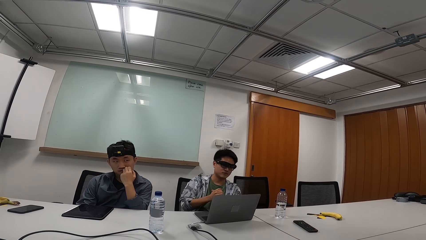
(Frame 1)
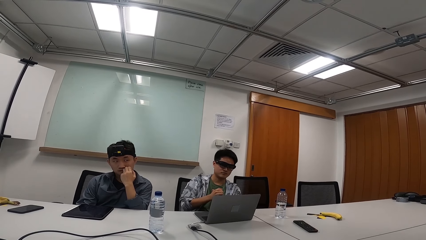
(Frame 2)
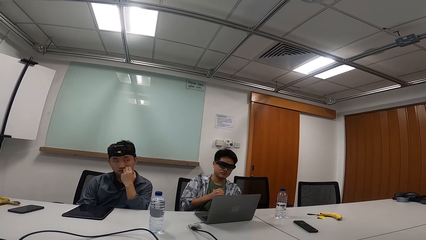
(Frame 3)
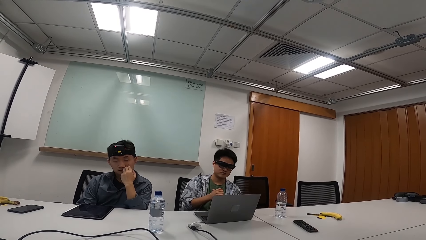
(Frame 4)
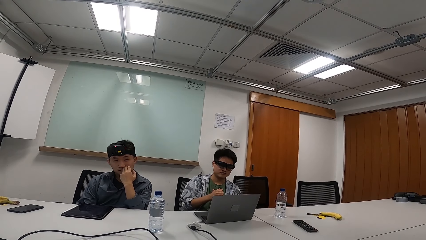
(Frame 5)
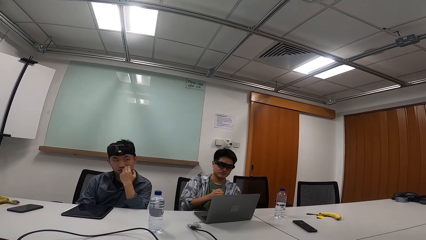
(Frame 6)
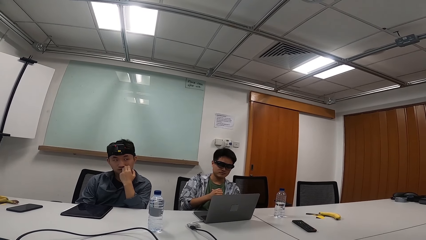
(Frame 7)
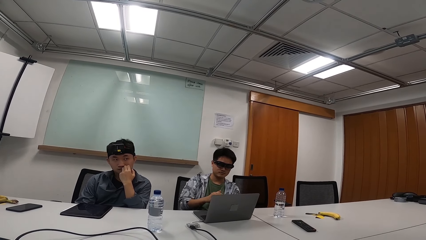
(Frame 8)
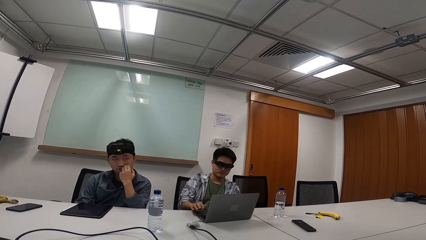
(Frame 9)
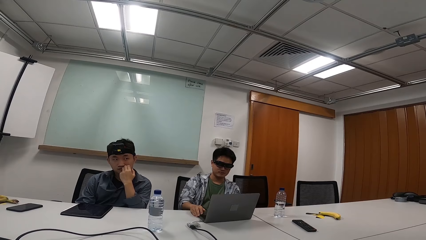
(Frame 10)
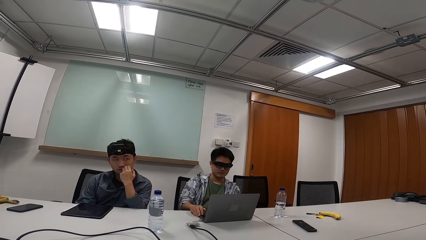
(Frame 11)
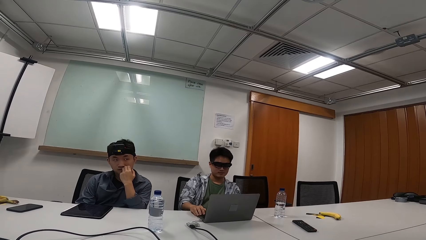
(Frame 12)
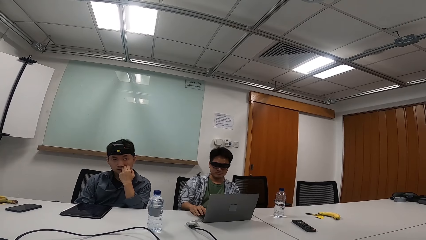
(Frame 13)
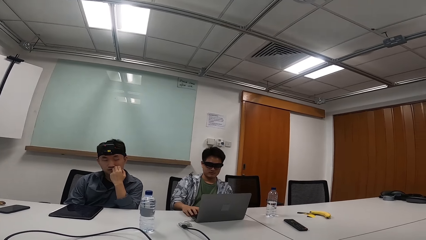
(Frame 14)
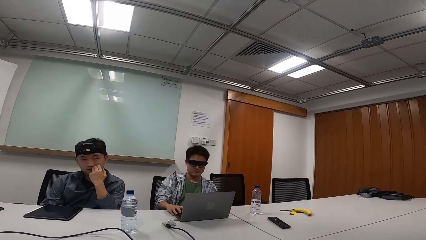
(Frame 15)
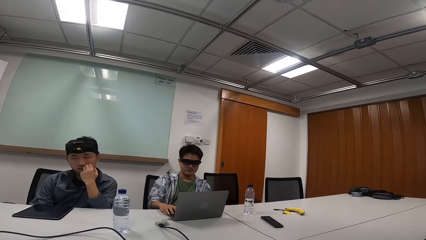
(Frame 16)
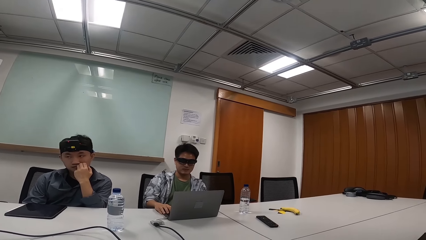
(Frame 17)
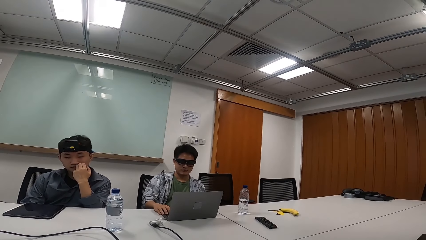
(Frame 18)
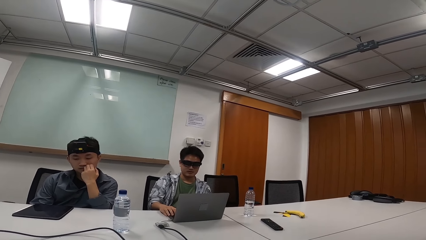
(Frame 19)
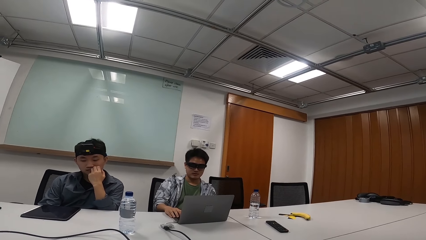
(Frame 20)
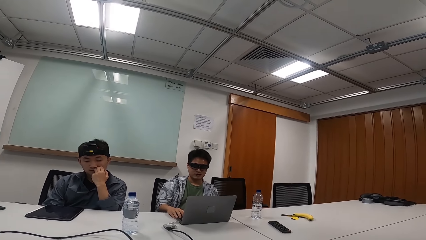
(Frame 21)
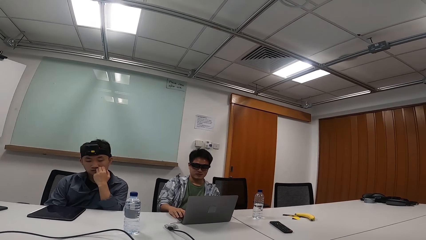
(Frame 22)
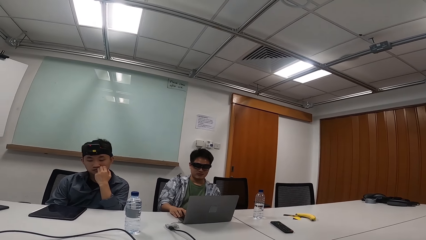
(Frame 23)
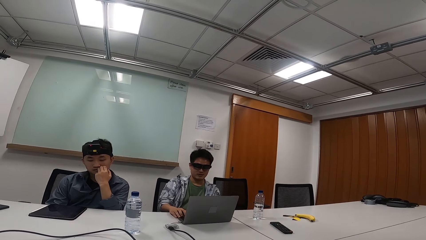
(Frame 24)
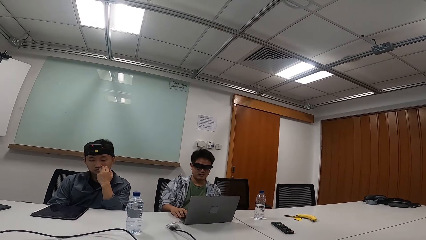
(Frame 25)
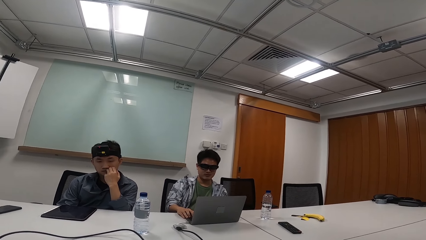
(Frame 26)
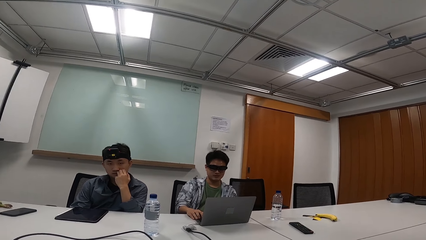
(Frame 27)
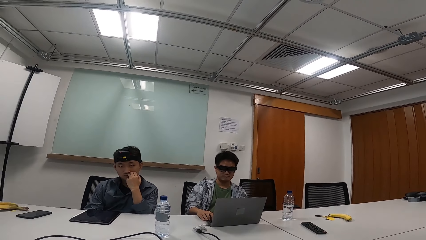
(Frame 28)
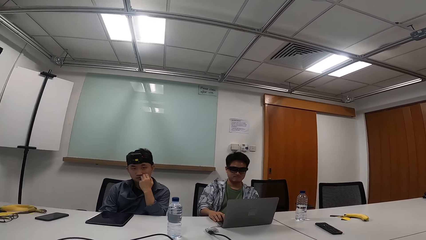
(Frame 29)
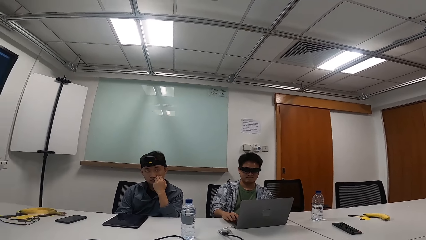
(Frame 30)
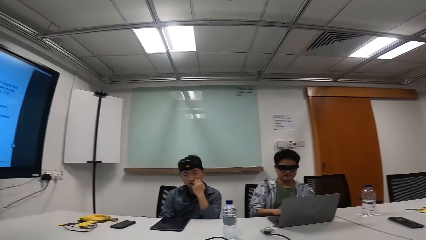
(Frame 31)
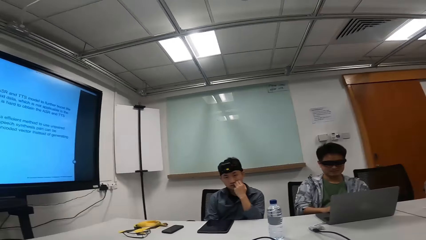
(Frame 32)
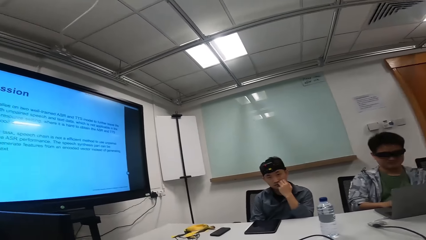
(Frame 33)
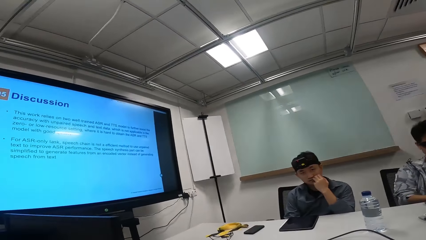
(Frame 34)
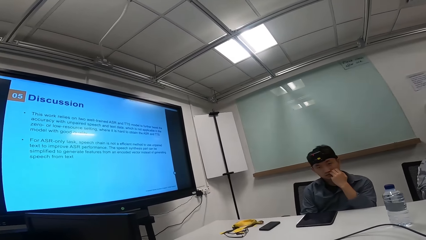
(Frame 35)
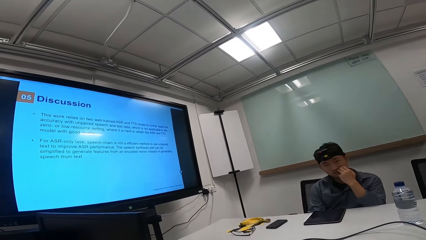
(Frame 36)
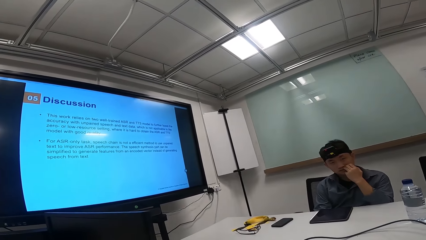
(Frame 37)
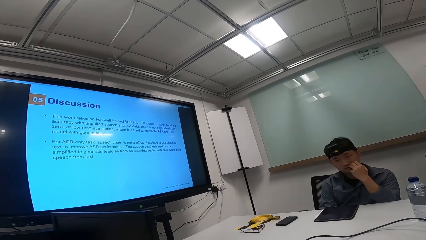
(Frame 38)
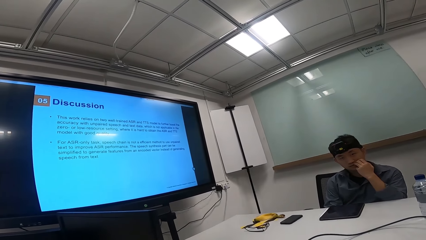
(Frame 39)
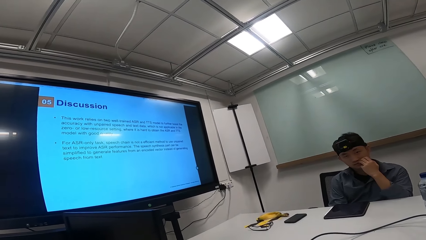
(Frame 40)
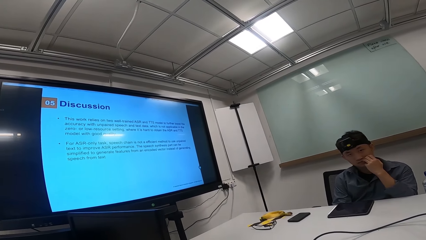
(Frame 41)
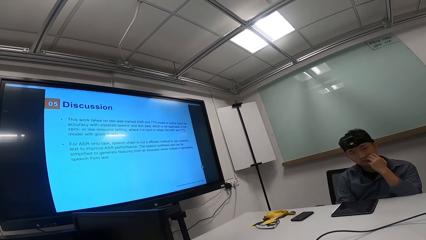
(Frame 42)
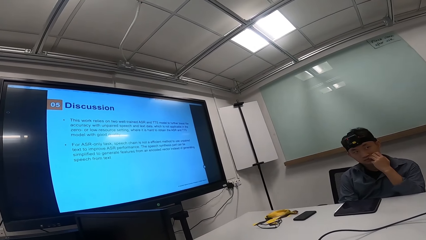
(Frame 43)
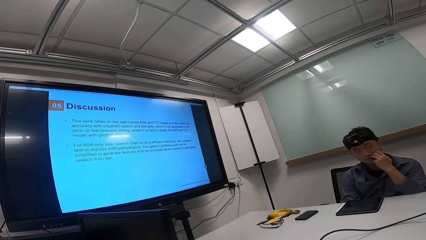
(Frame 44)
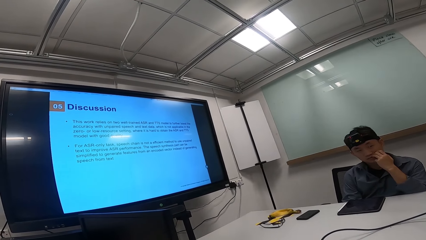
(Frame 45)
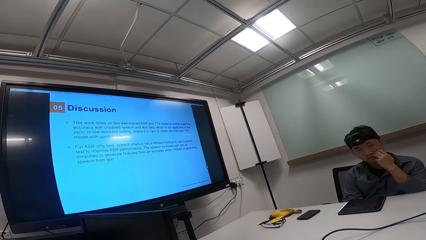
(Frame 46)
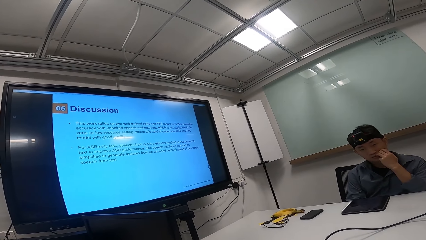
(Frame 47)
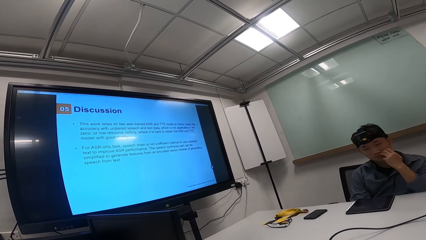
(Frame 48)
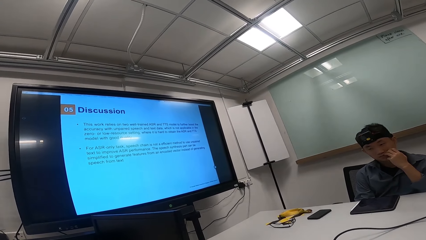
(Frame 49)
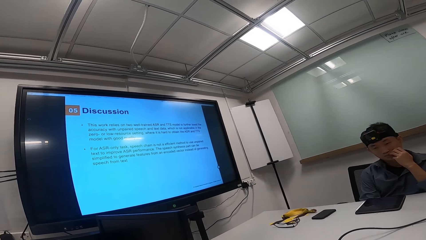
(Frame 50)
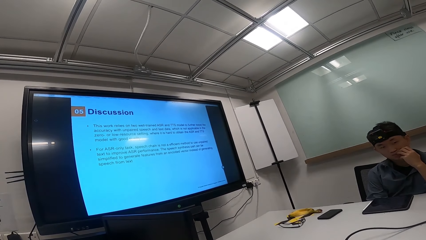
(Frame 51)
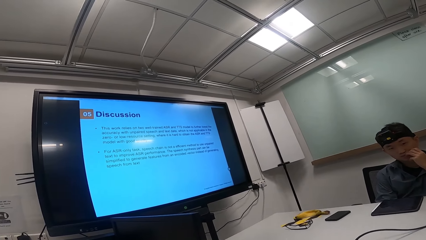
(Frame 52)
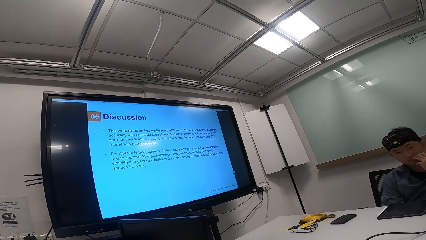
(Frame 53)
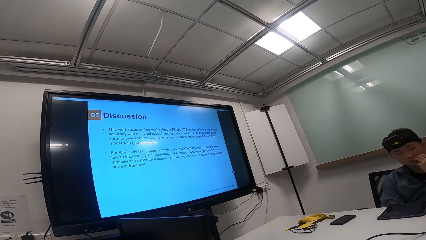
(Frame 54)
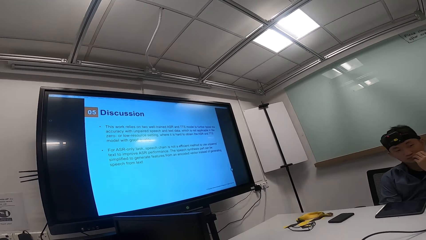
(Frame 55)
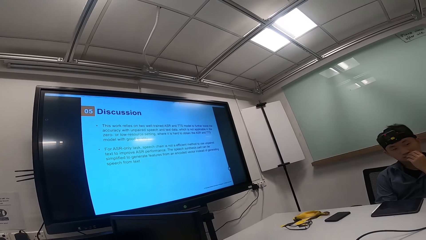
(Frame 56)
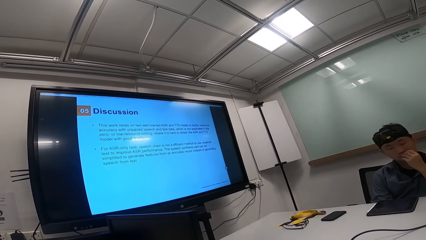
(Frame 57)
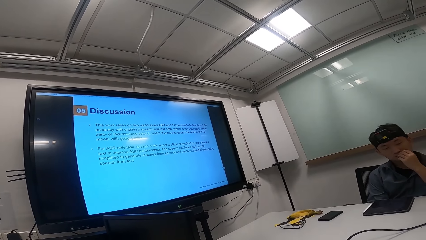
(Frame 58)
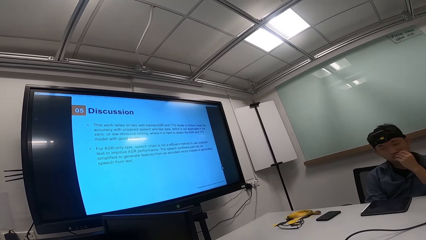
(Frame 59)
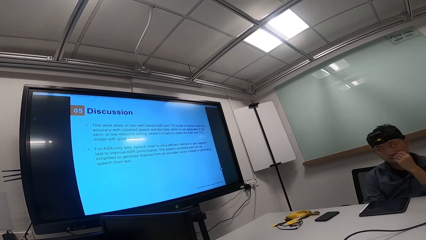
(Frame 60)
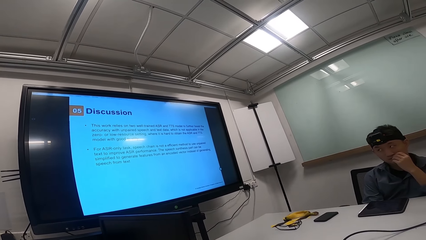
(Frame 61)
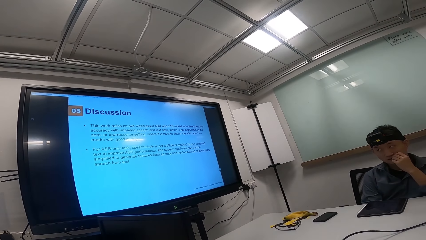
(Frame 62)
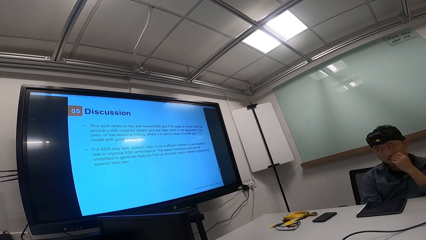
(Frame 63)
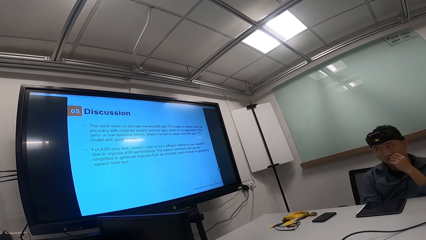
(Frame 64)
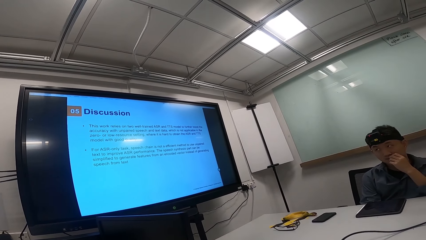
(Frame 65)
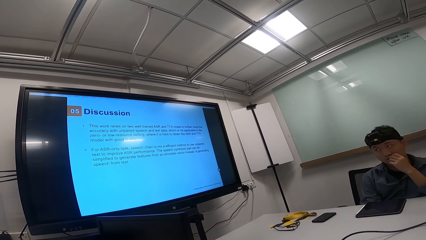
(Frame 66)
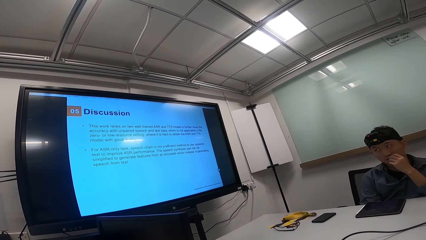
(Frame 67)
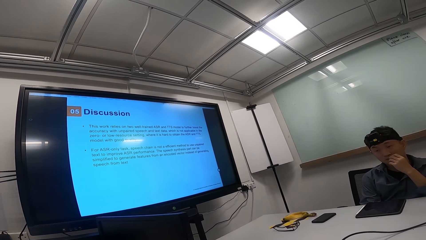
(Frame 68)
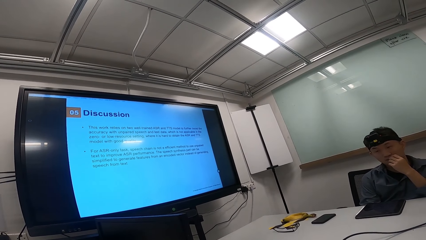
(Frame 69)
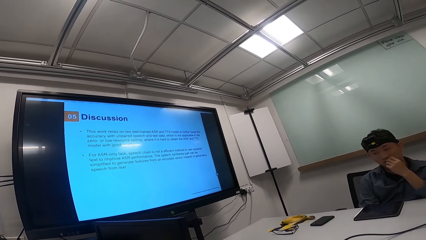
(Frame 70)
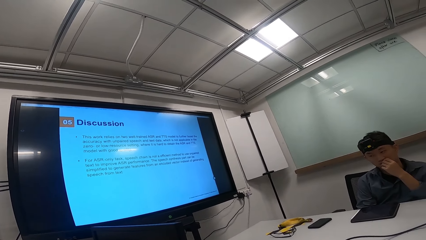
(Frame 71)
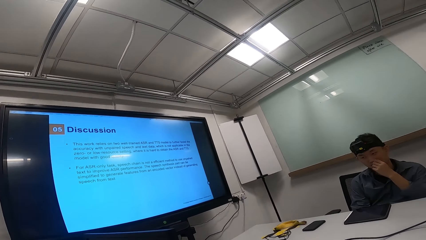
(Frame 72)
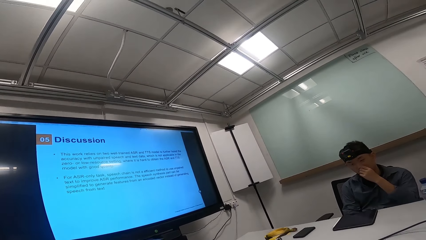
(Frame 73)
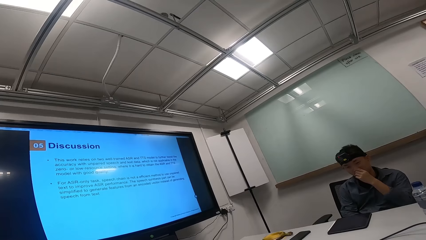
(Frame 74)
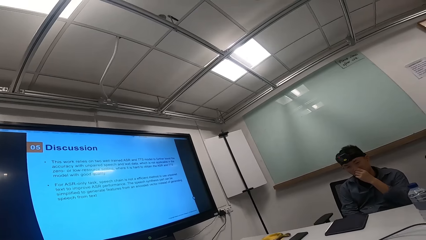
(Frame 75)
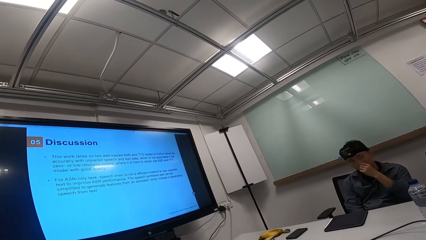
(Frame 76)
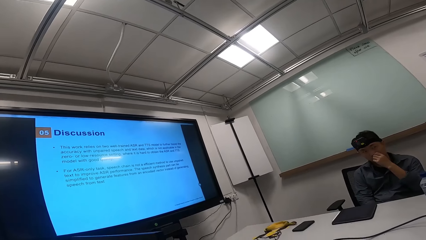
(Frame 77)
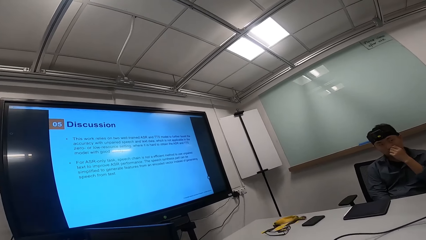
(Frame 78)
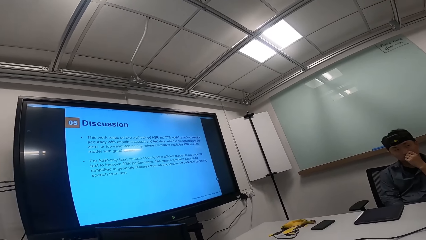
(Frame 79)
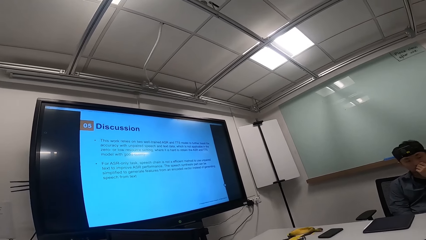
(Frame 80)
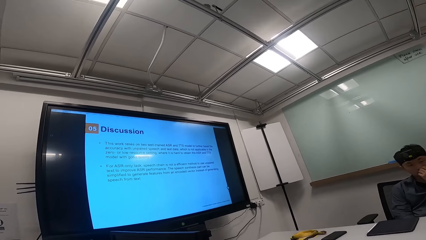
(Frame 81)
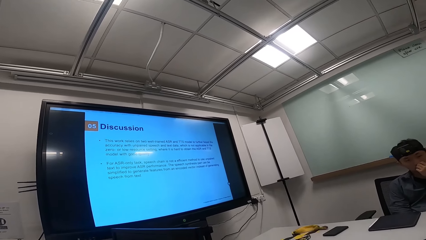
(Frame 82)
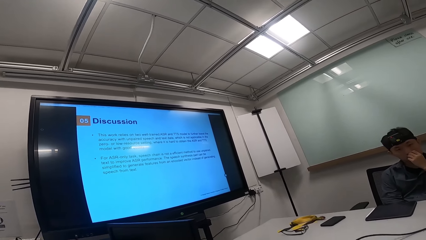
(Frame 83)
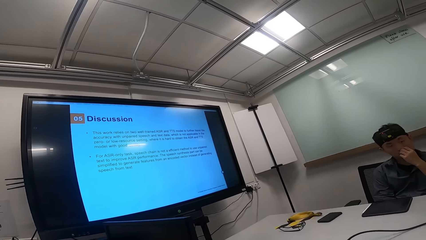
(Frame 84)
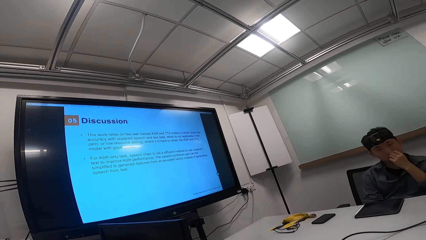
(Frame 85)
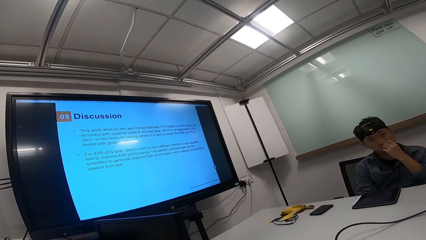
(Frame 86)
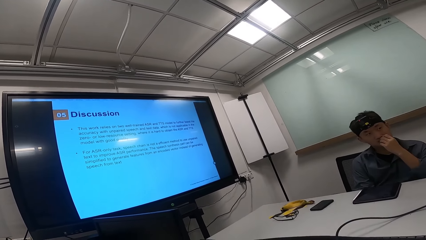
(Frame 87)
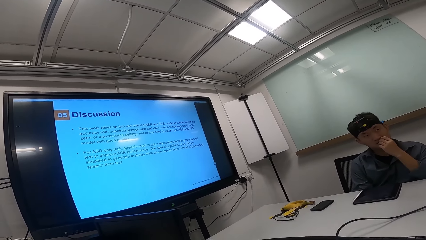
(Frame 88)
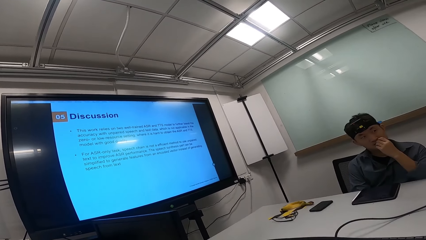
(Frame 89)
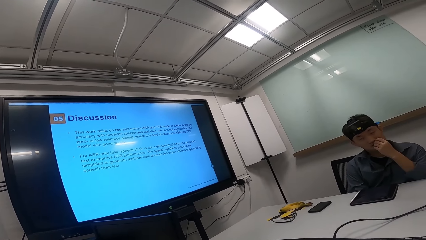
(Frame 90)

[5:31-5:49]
The camera wearer stares at a man. The man types on the laptop with both hands. The camera wearer looks at the television. The man talks to another man, a third person and the camera wearer. A person pushes his seat backwards.
